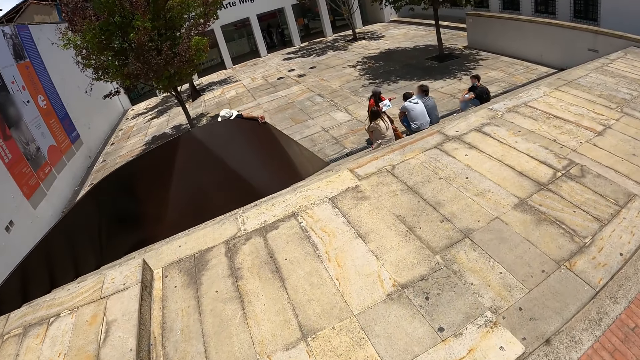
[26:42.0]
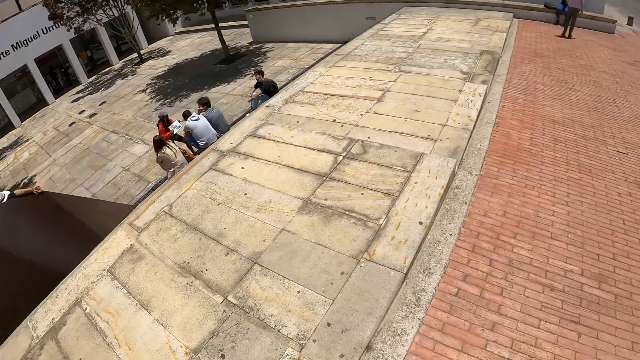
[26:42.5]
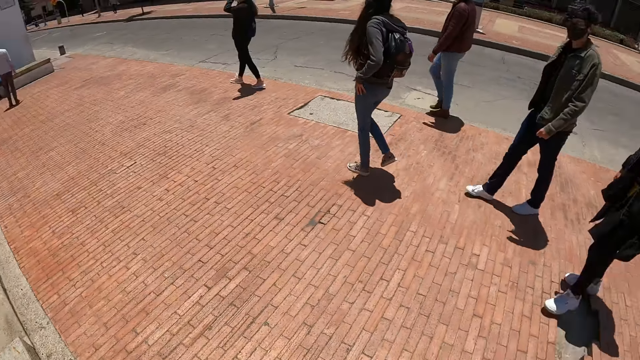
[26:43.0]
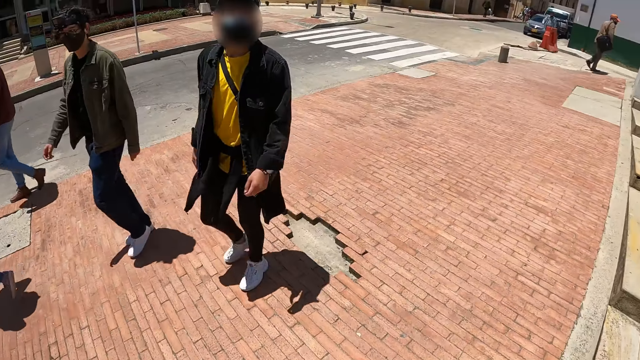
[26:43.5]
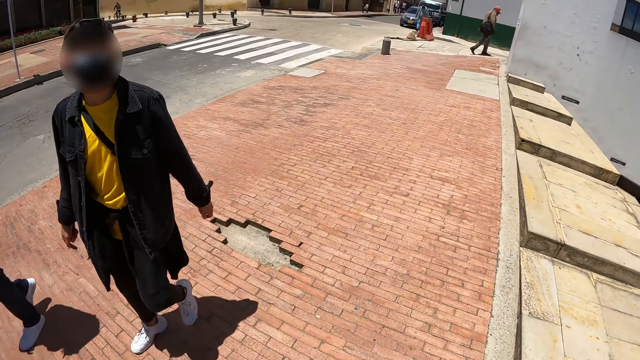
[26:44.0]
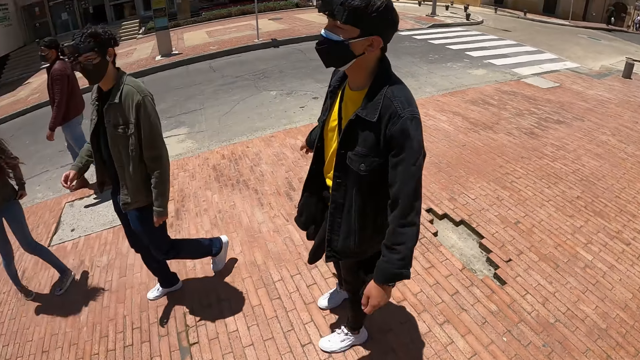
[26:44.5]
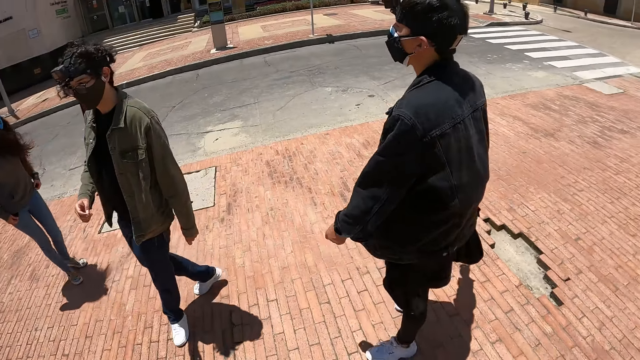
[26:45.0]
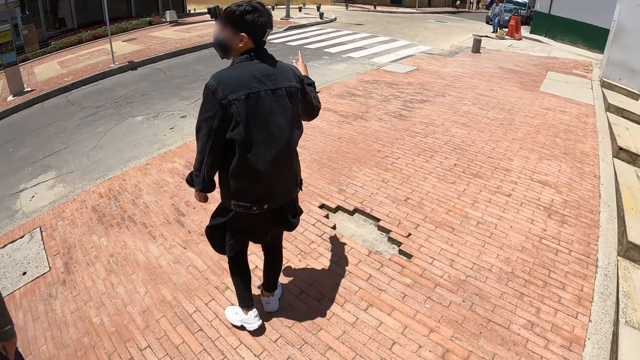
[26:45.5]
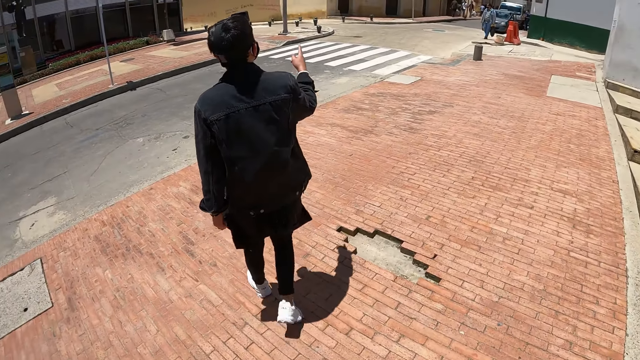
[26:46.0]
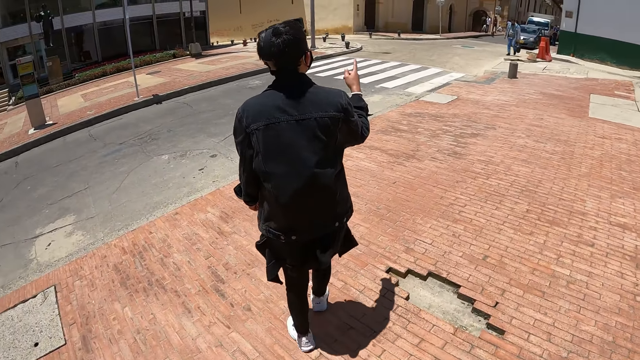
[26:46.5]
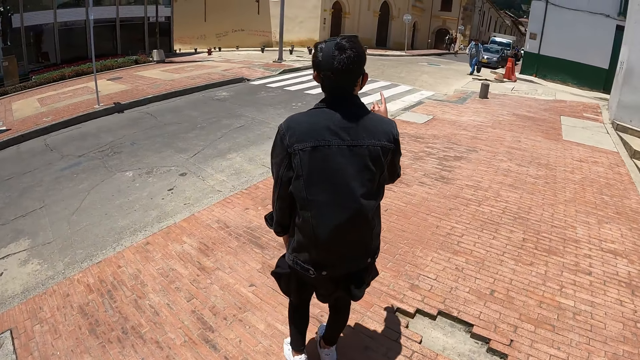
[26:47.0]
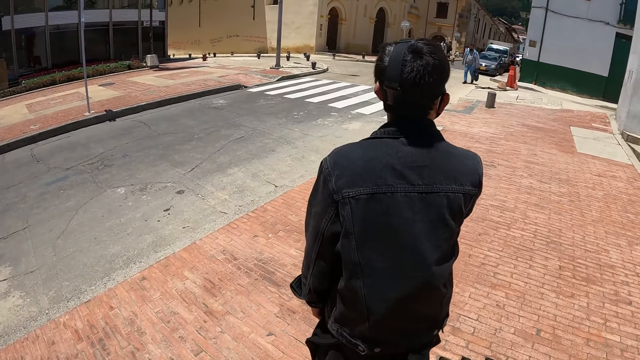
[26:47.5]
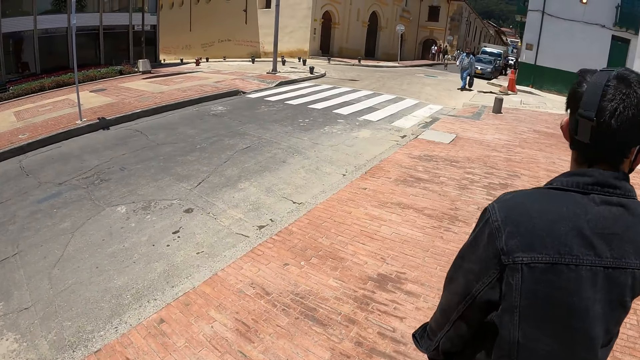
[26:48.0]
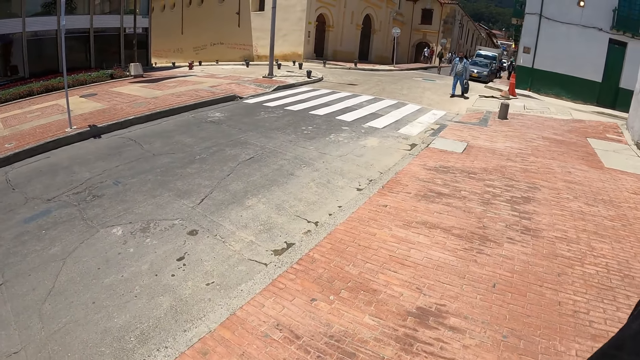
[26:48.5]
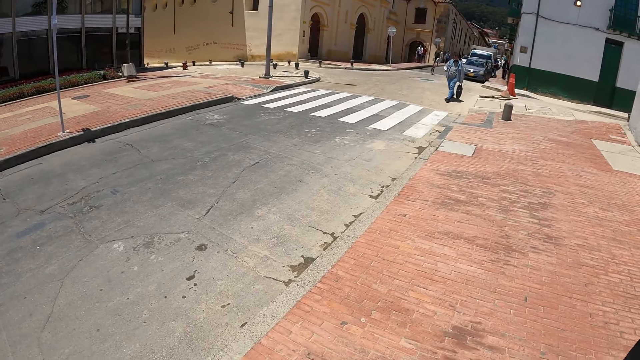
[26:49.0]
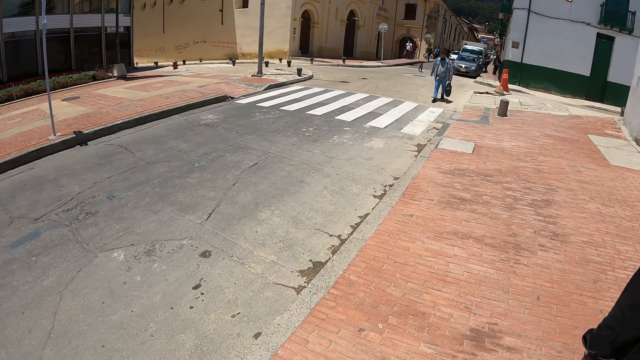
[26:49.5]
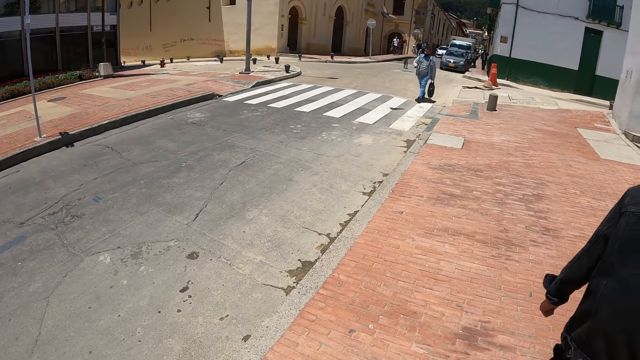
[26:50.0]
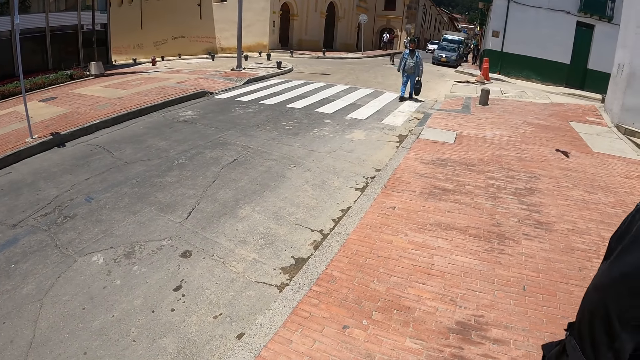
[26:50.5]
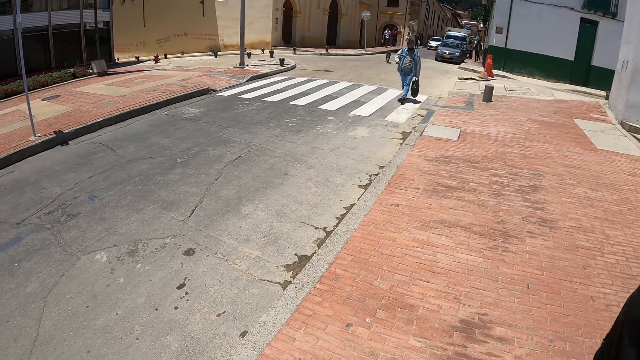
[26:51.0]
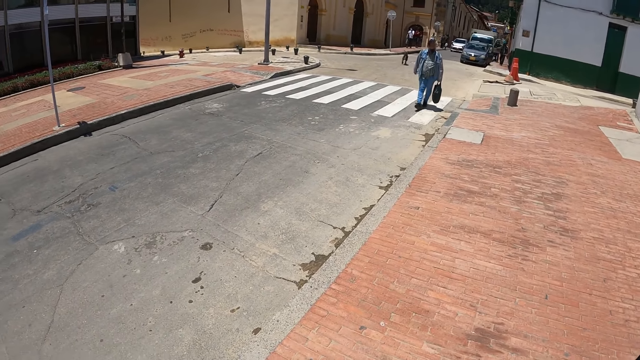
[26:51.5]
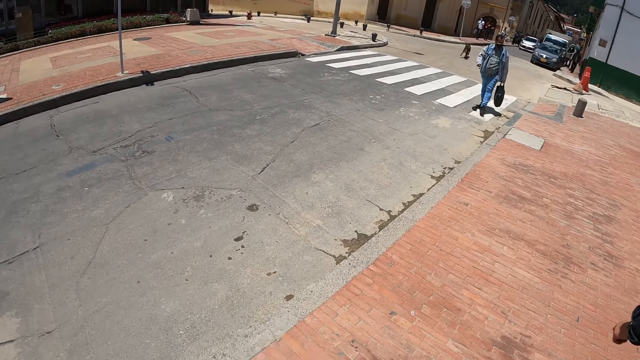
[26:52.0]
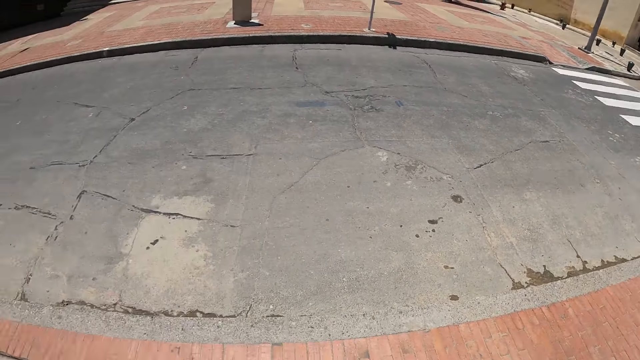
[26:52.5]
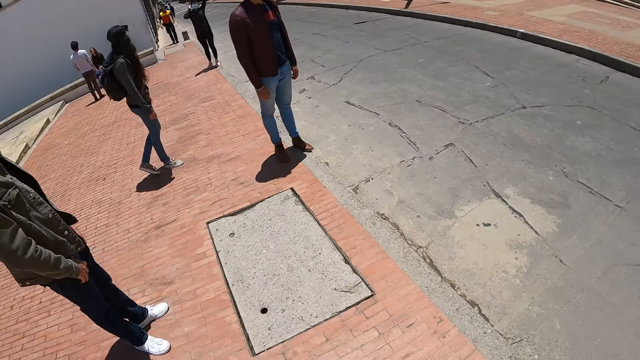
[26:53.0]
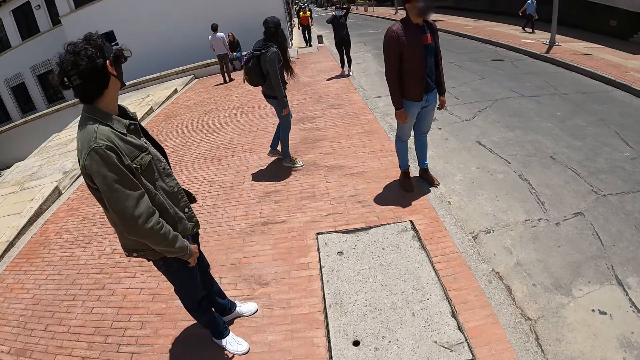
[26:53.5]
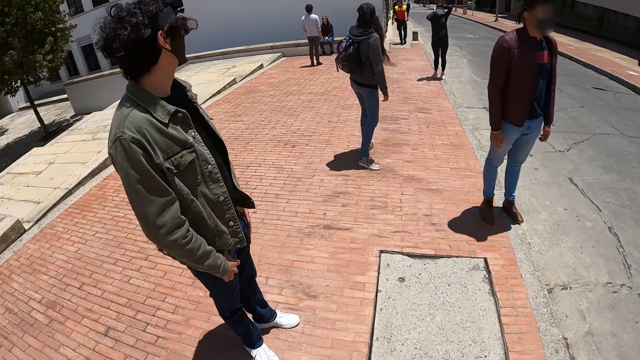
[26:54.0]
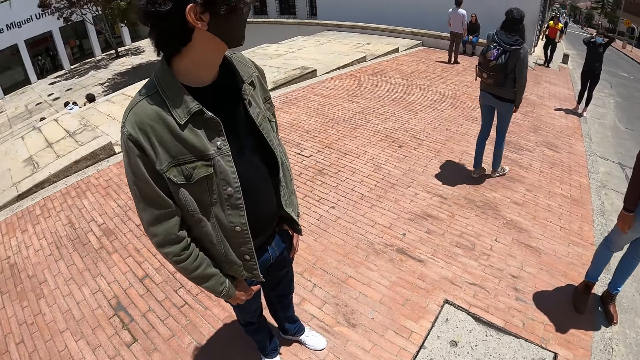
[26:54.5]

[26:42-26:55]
The camera wearer turns around. They look back. They turn around.

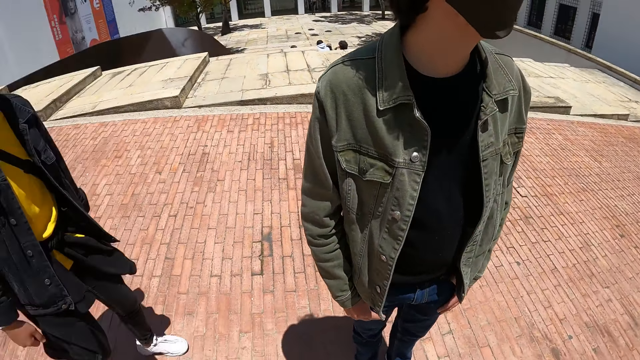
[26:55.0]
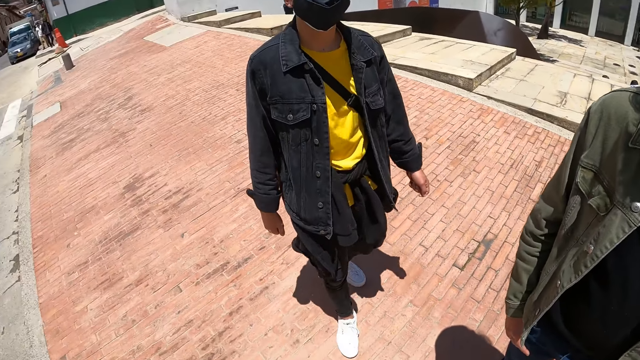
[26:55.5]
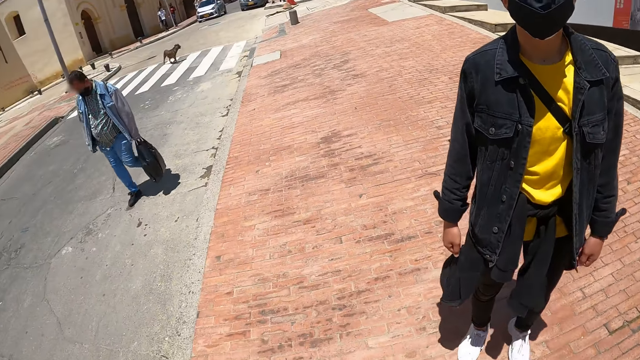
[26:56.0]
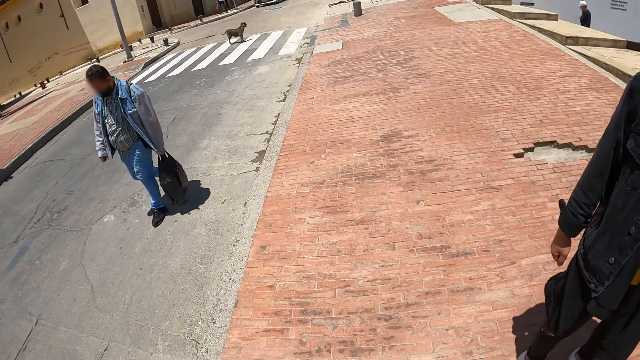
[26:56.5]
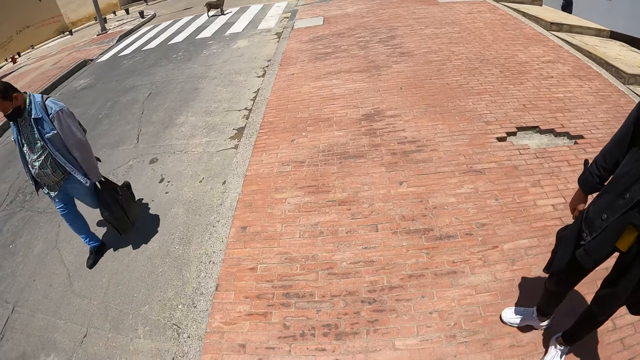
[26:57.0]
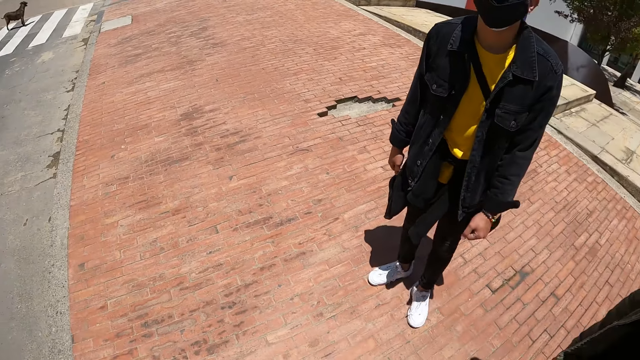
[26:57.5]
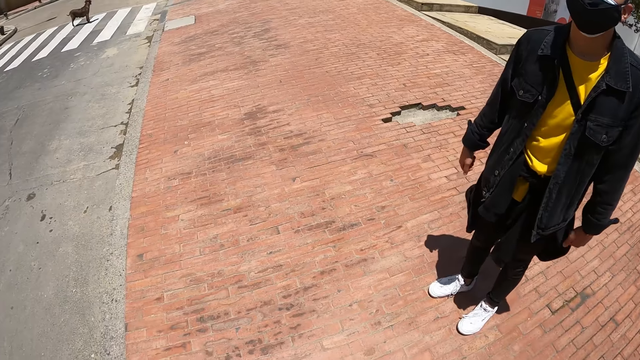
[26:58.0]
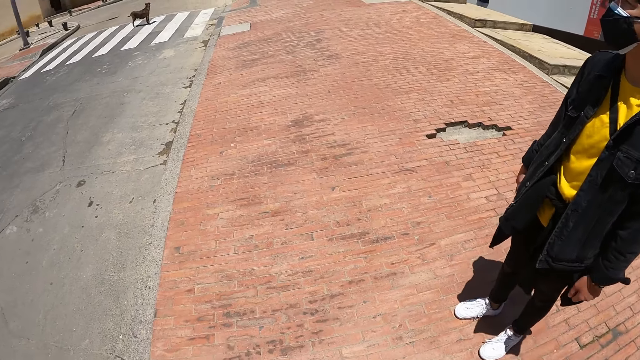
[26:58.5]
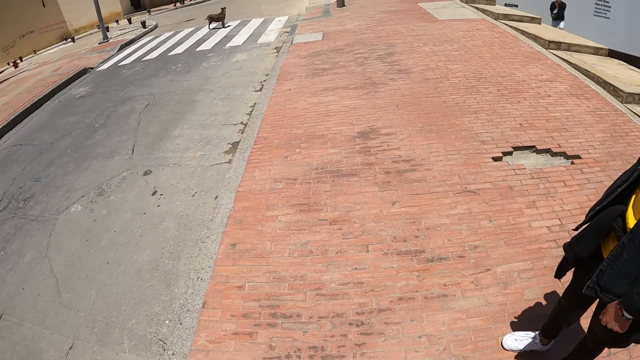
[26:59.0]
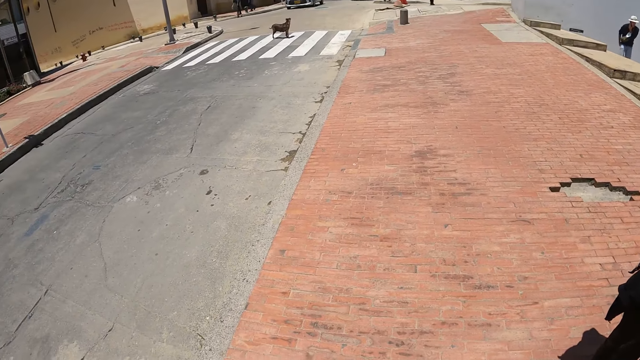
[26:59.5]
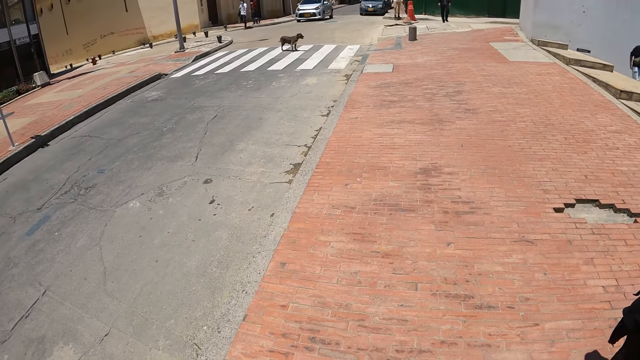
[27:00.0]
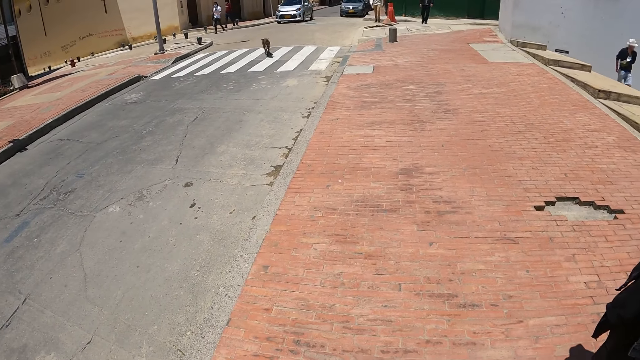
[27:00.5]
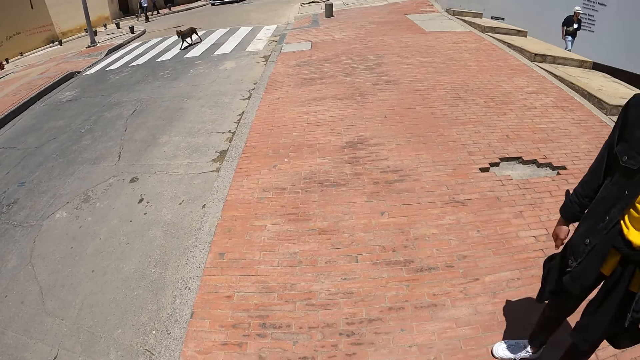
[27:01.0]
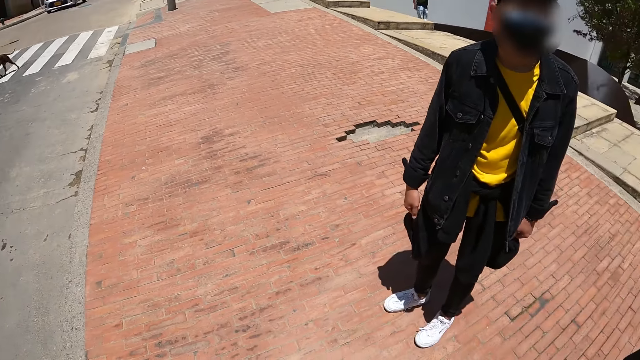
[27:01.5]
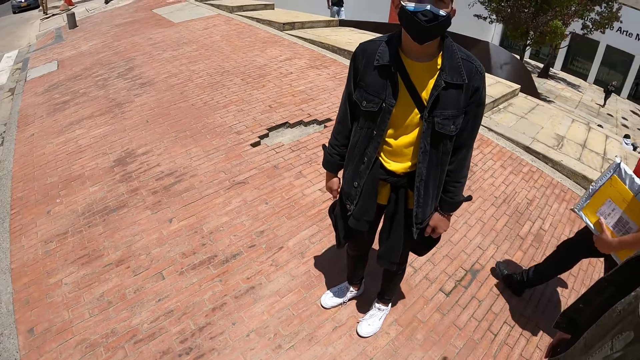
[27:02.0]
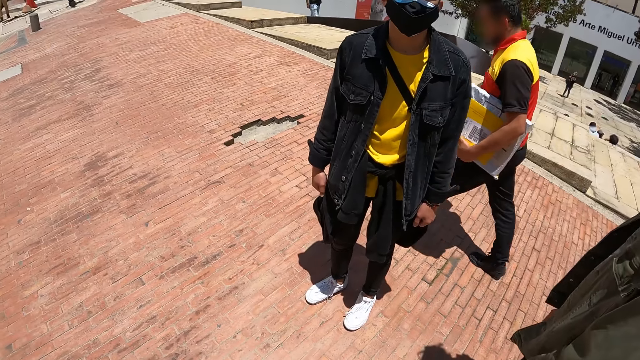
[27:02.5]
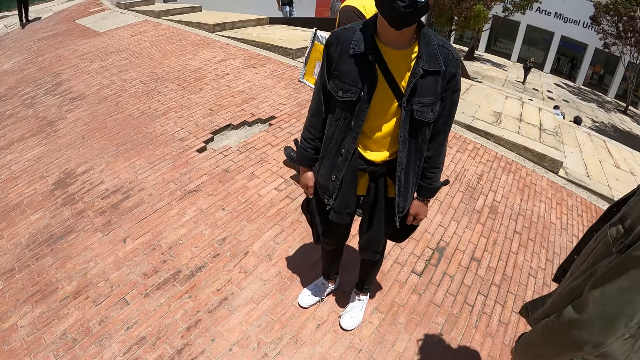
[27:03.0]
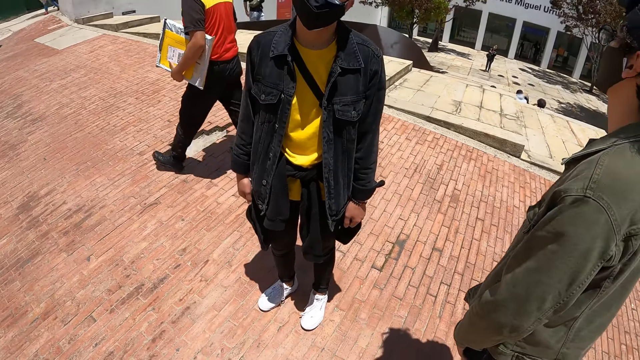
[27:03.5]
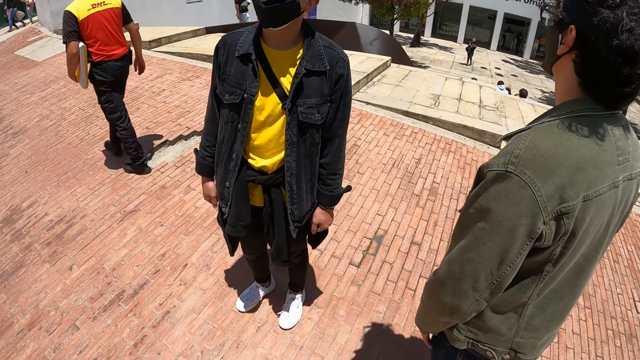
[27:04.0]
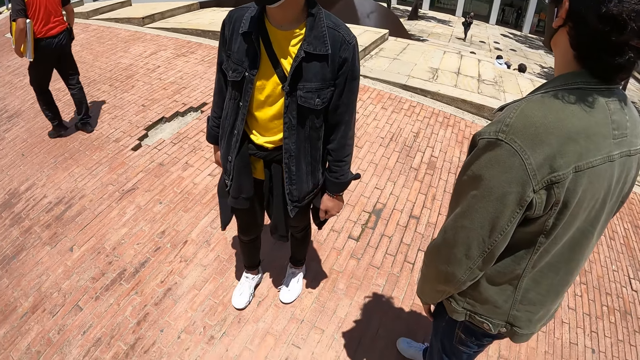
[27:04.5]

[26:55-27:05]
The camera wearer looks around.
